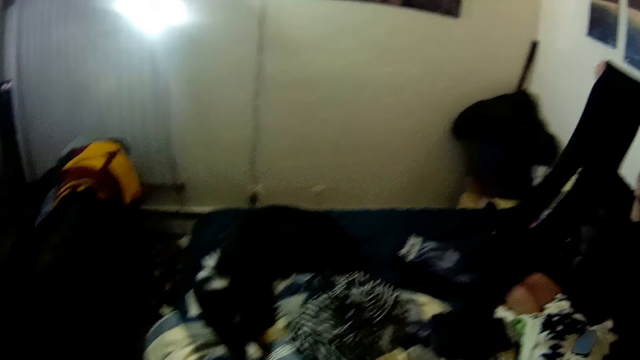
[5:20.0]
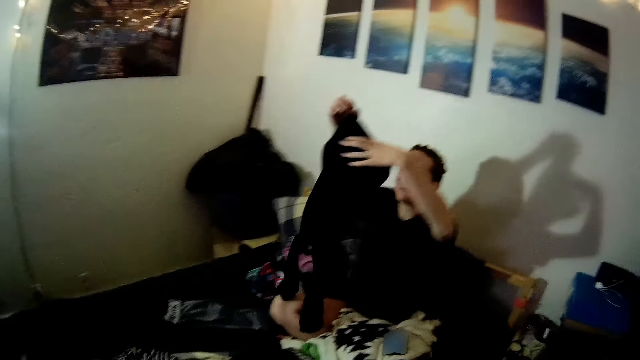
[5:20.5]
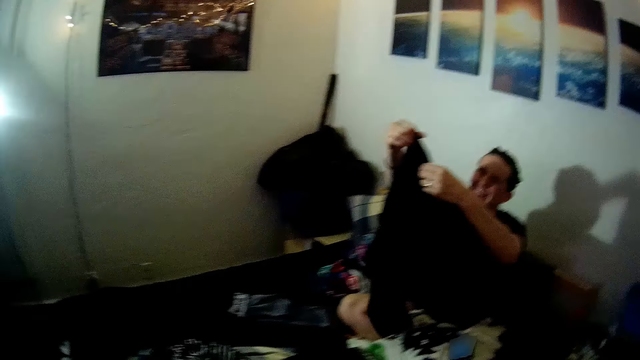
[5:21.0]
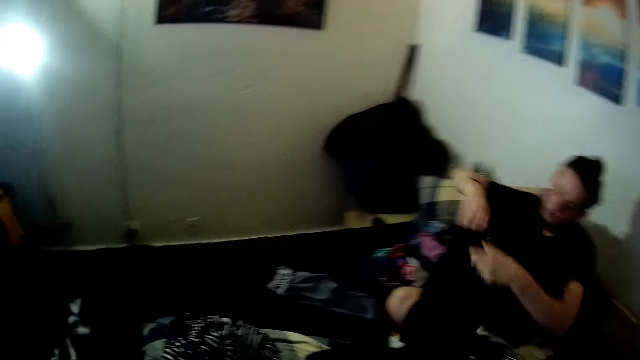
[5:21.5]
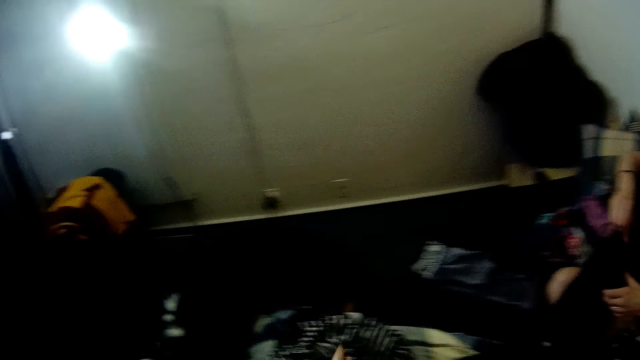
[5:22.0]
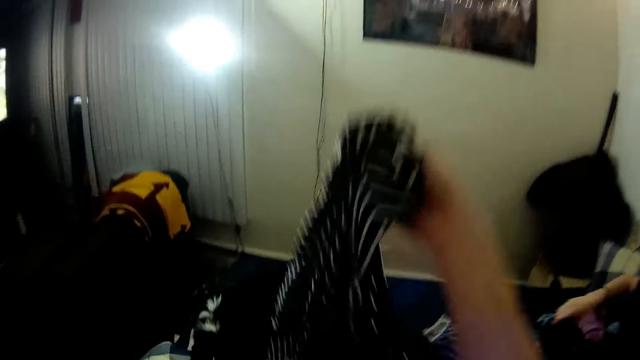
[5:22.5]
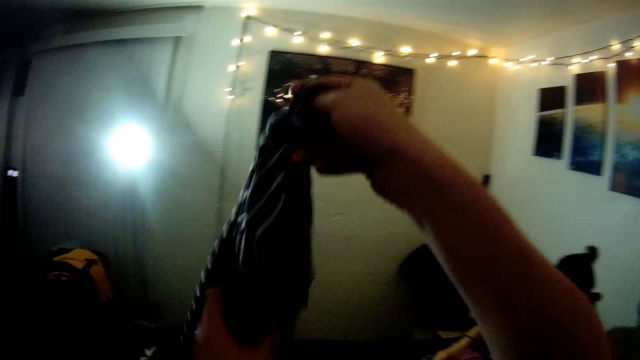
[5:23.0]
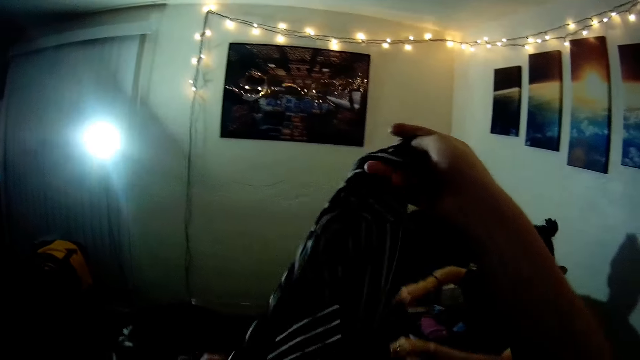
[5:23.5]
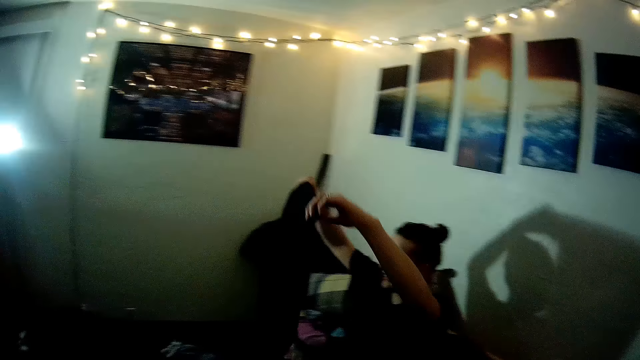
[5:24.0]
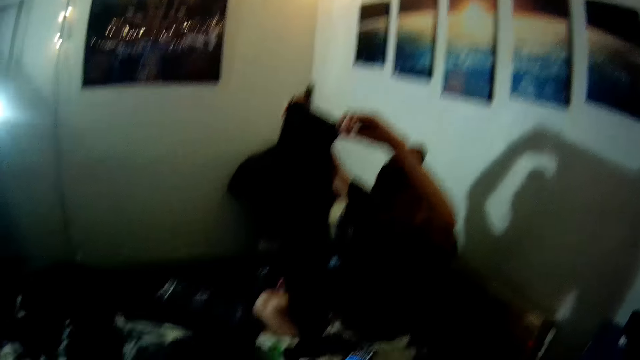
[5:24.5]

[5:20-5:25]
The woman holds up a cloth. The camera wearer lifts a cloth.

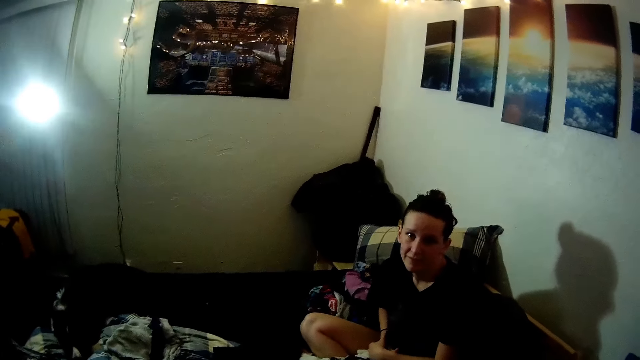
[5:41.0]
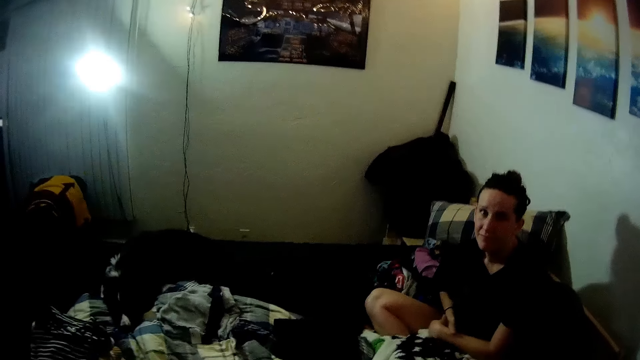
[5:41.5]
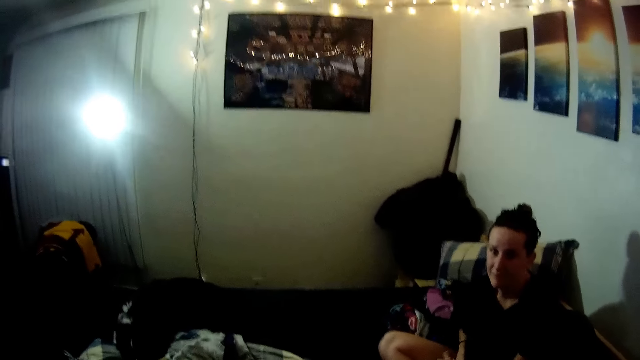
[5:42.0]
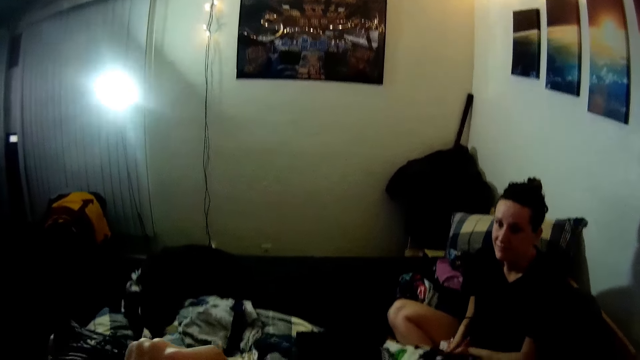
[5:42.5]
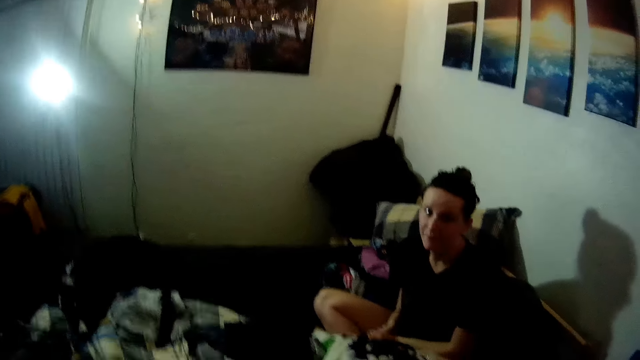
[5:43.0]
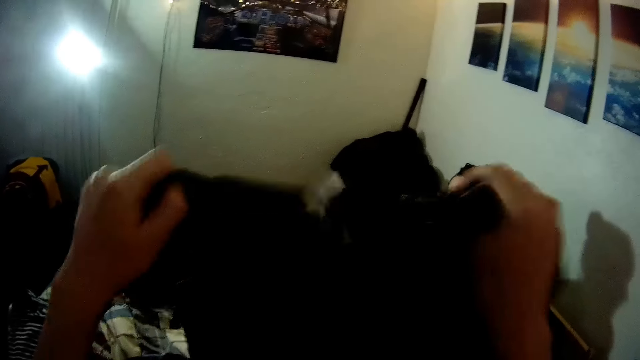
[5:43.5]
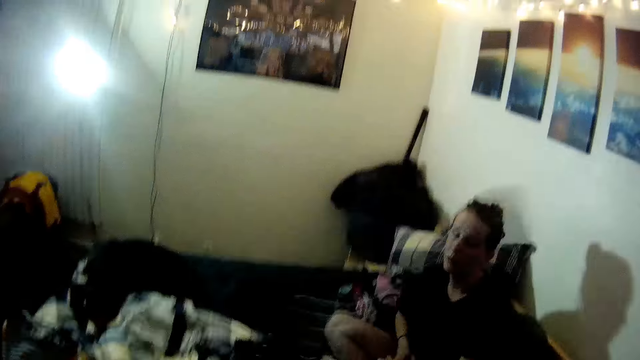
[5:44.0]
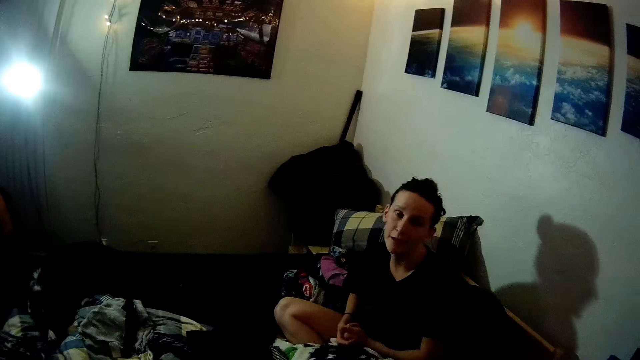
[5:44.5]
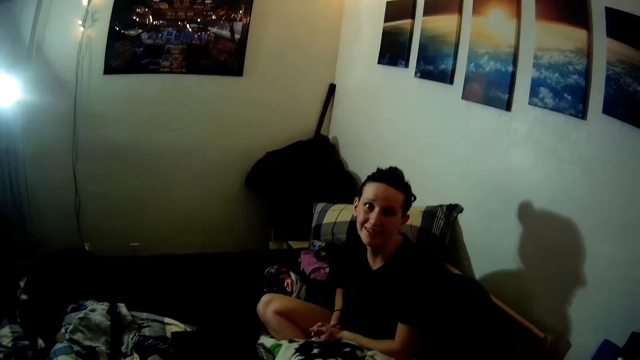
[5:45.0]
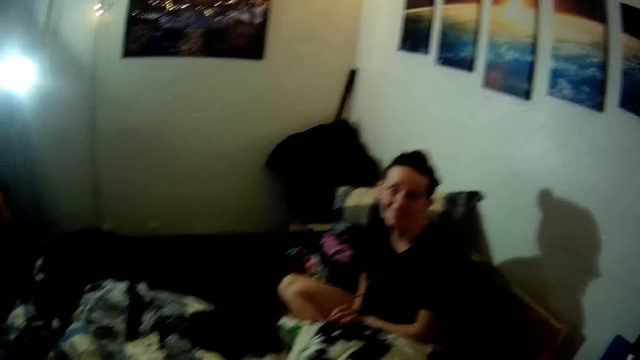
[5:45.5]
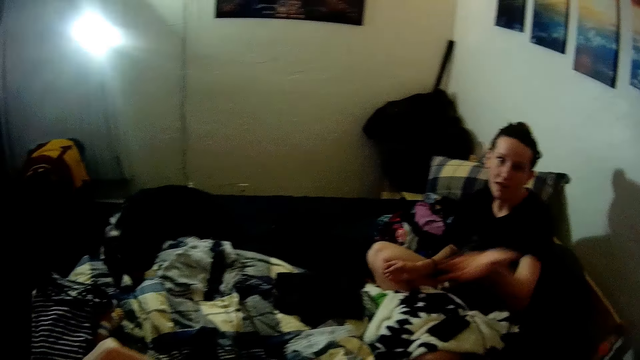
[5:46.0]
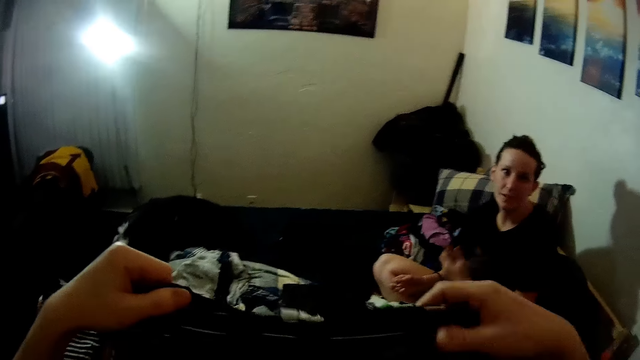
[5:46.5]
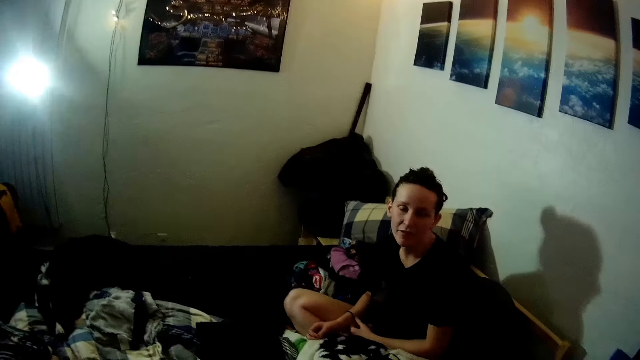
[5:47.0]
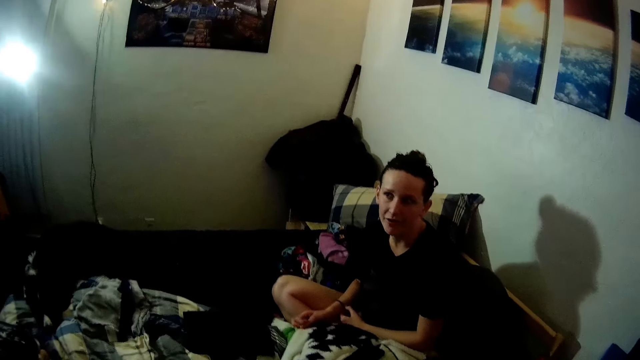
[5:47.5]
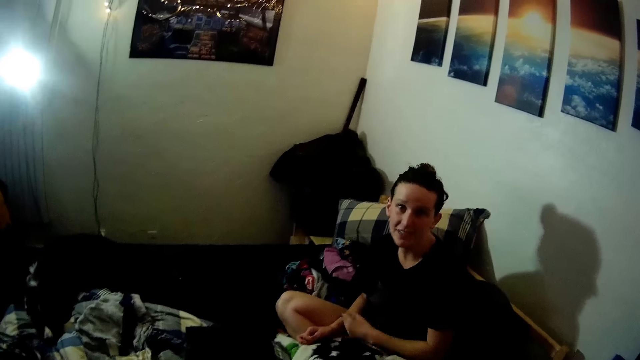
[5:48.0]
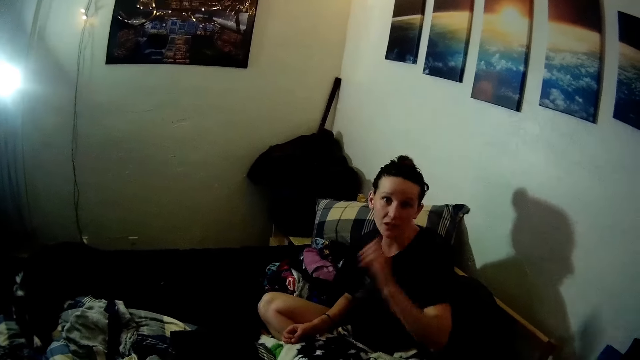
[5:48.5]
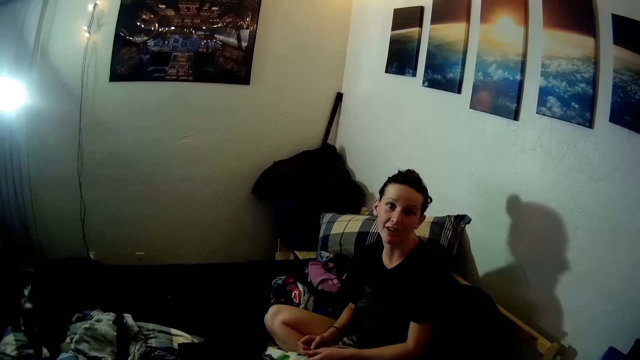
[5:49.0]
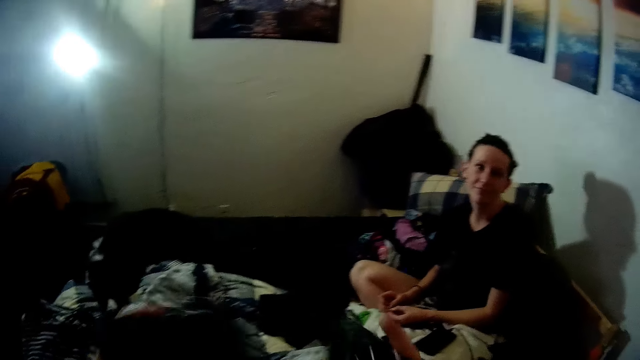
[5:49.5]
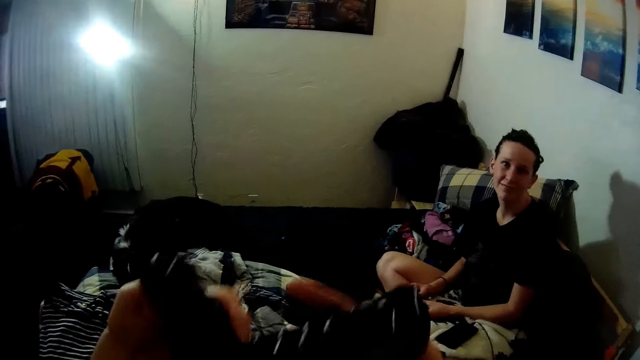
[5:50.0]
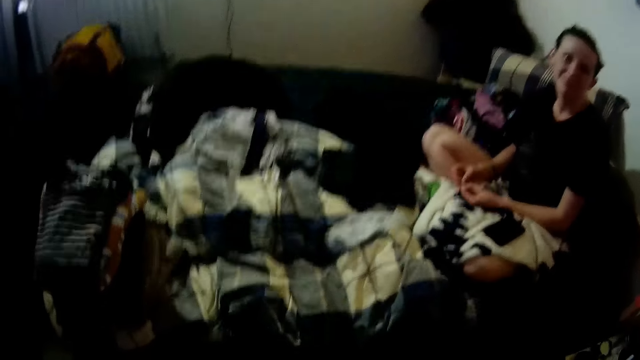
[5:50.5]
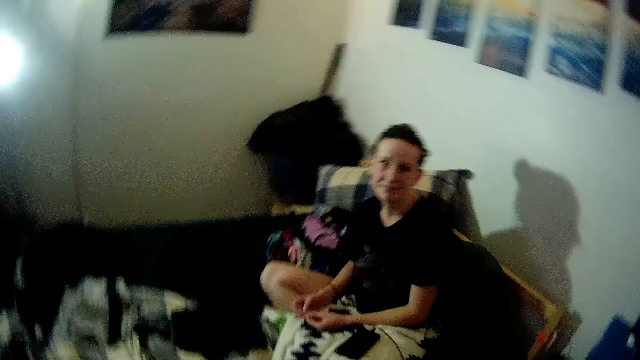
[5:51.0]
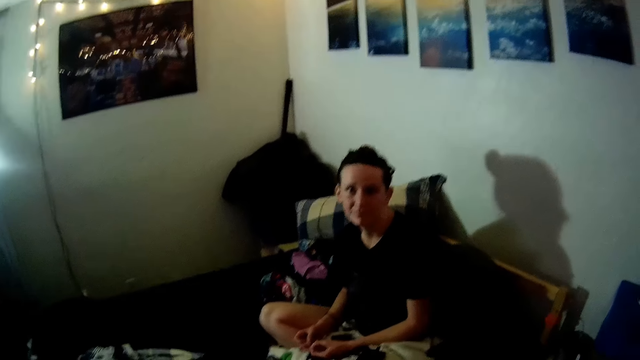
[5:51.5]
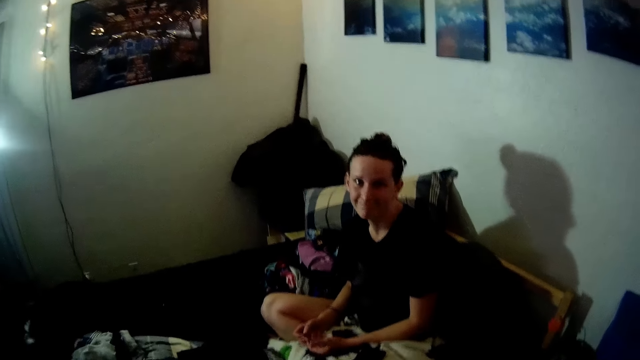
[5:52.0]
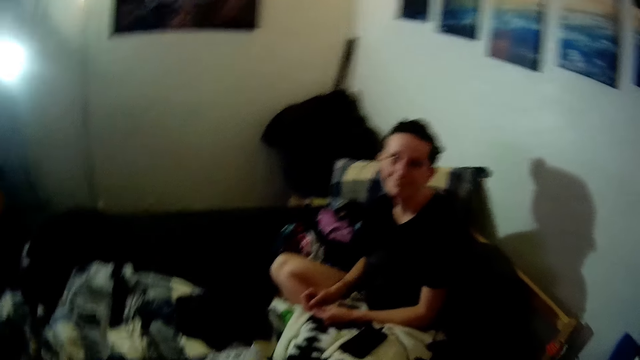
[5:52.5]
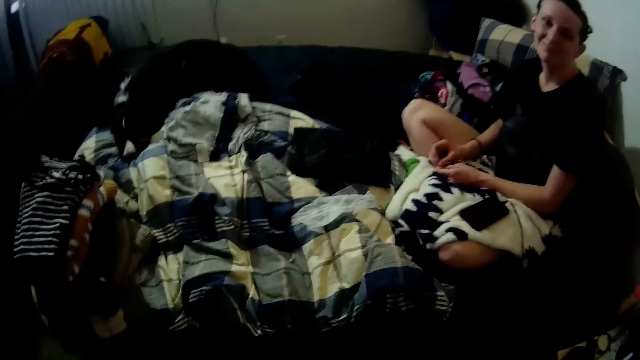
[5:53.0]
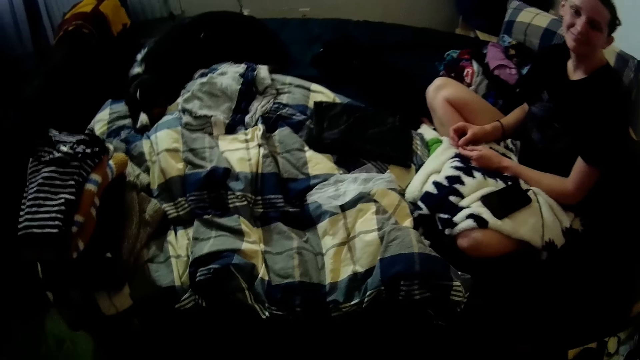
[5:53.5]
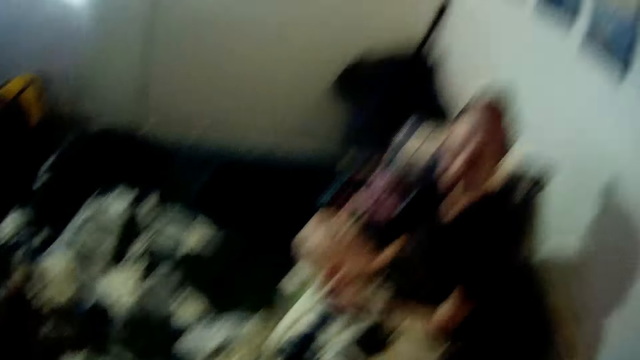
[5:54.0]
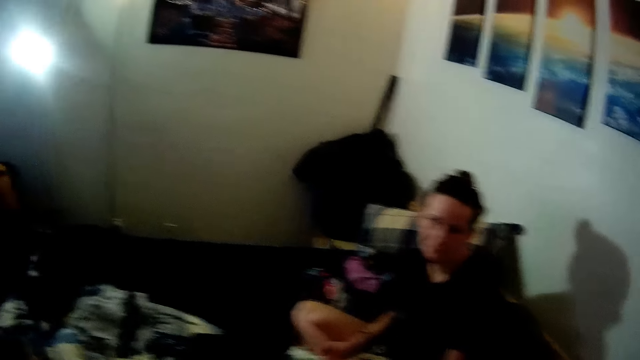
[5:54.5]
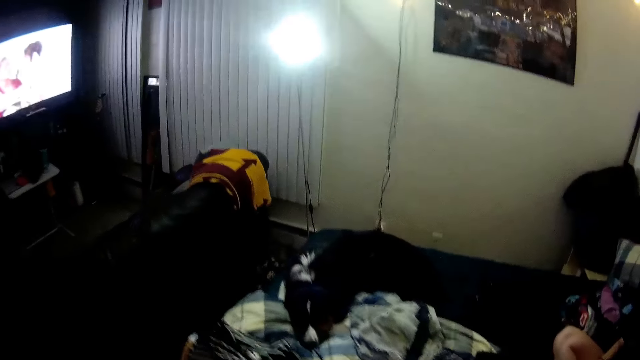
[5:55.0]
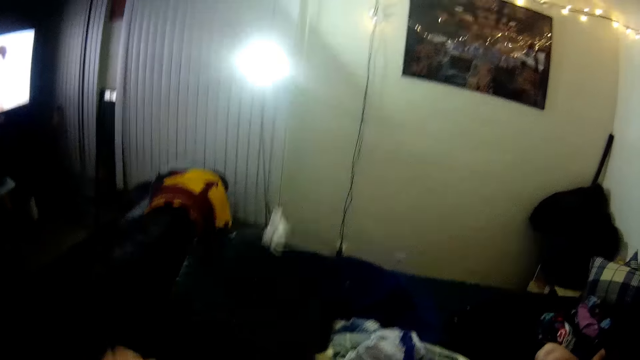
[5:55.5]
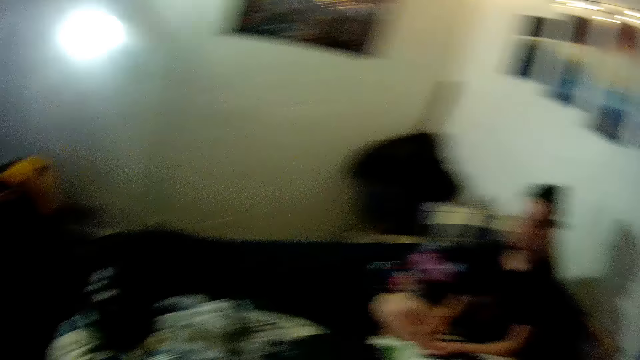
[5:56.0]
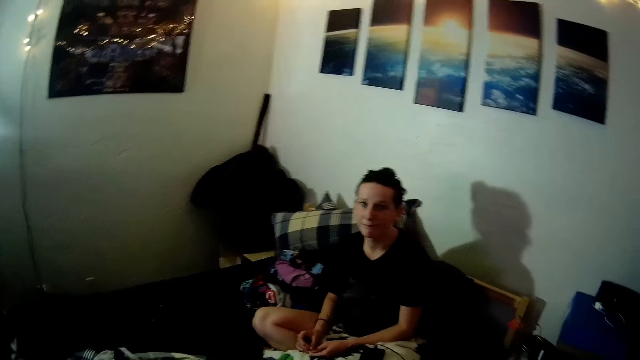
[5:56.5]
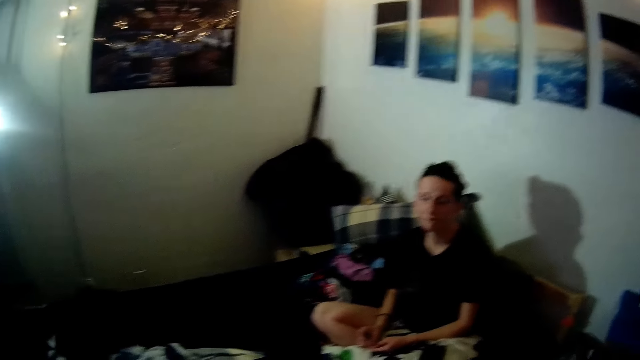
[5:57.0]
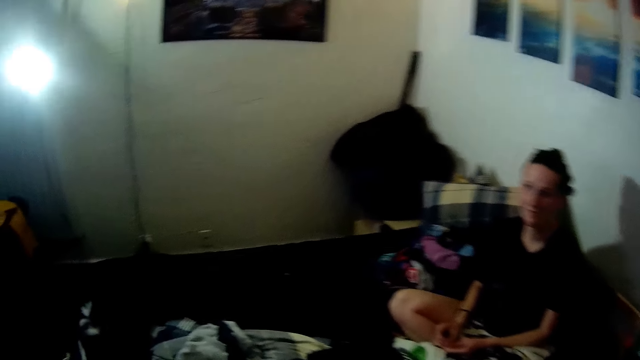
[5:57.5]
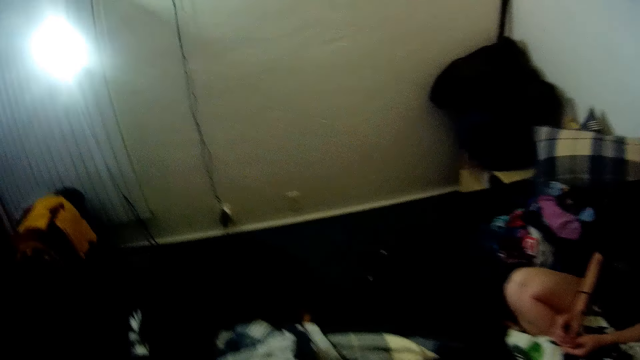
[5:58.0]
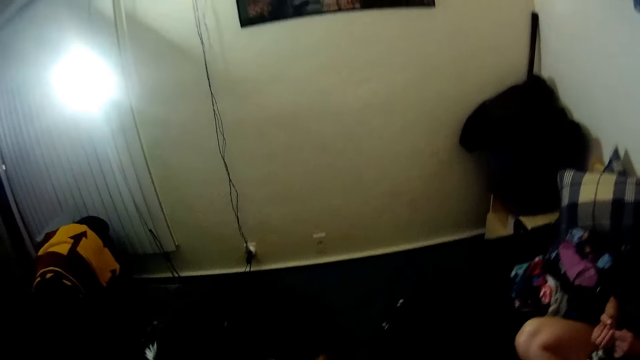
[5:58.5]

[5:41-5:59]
A woman communicates to the camera wearer. The camera wearer holds up a cloth. They fold the cloth. They converse with the woman. The woman communicates to the camera wearer. The camera wearer folds the cloth. They look around. They put down the cloth. They look around.
